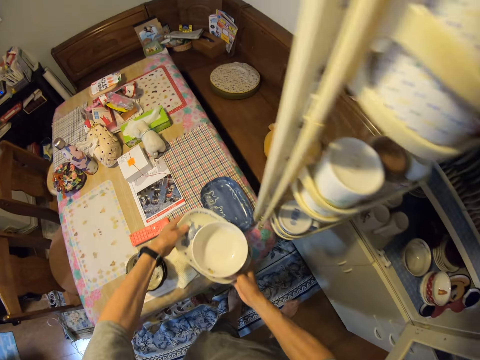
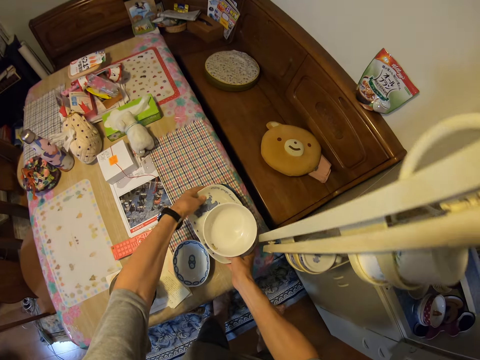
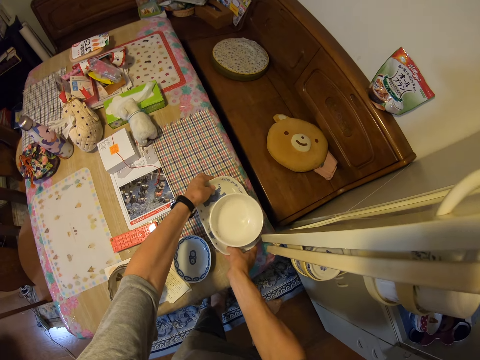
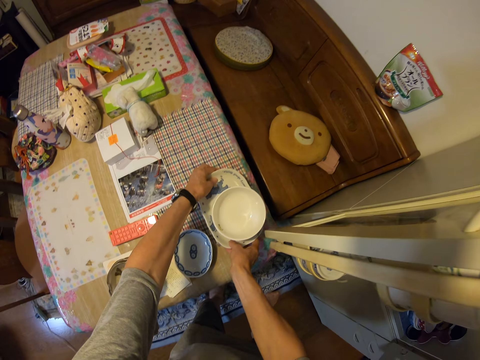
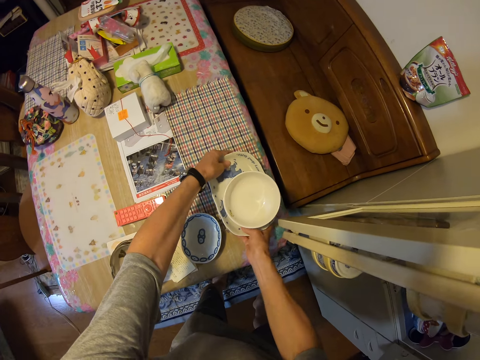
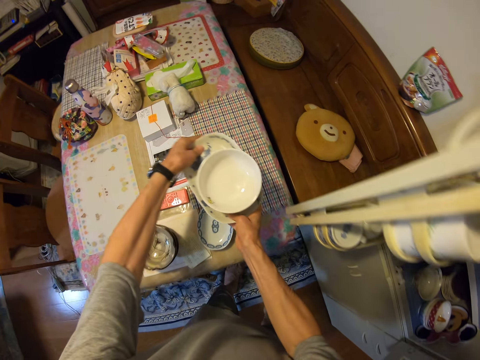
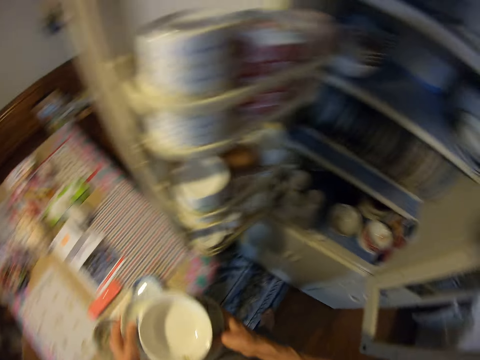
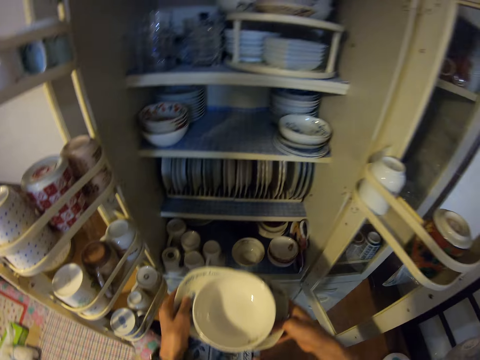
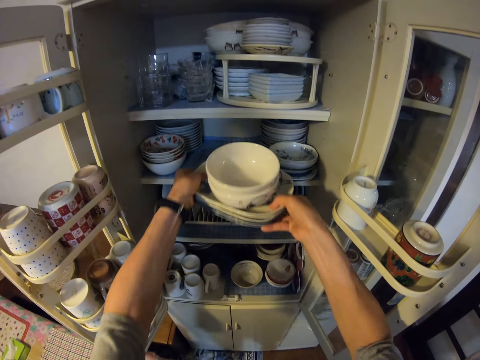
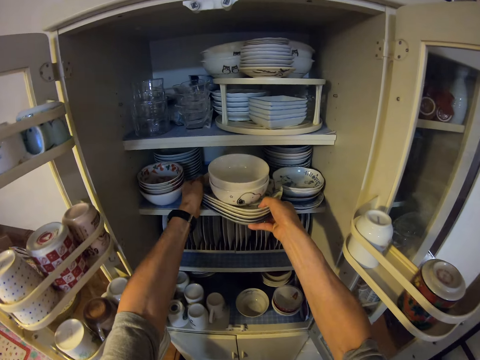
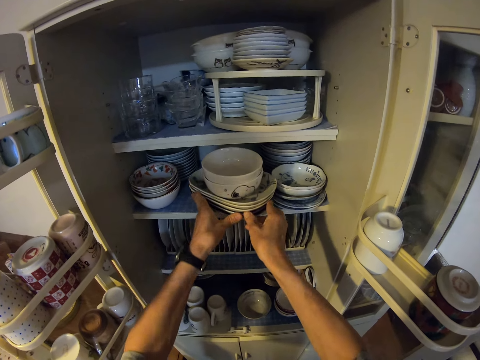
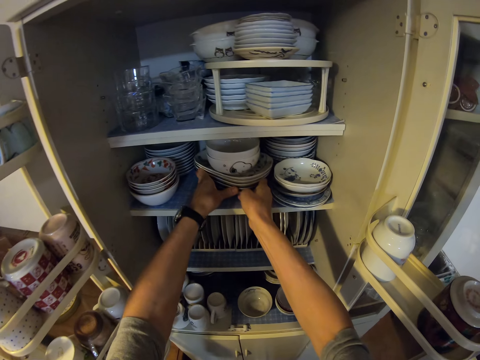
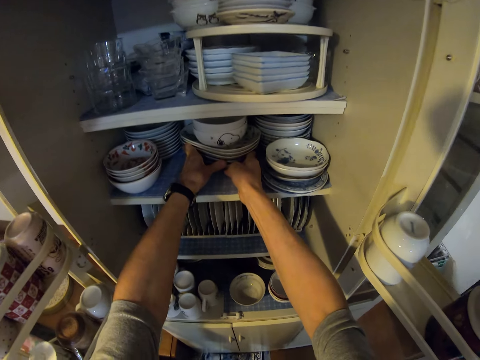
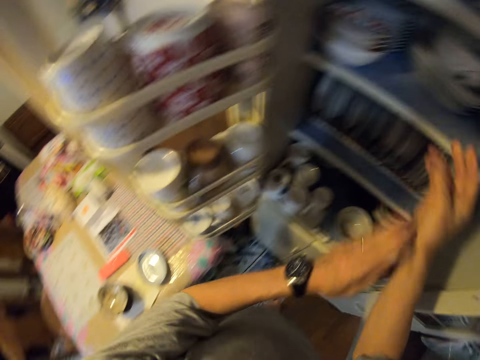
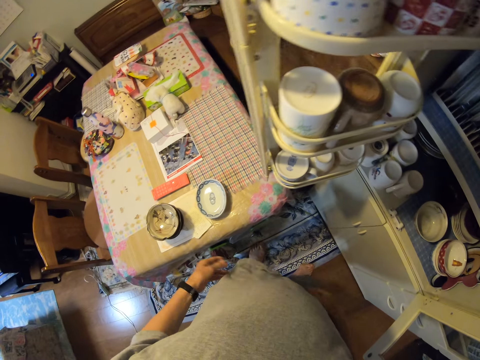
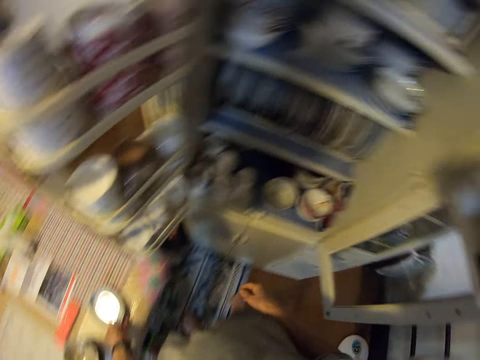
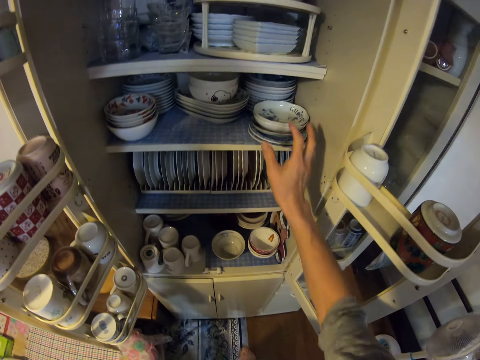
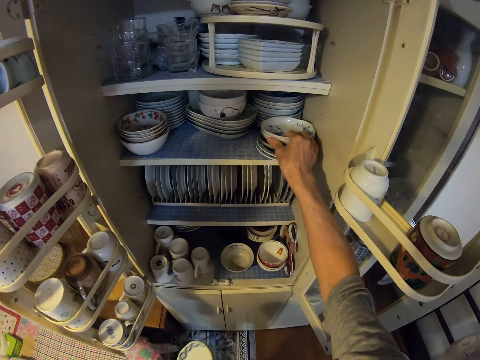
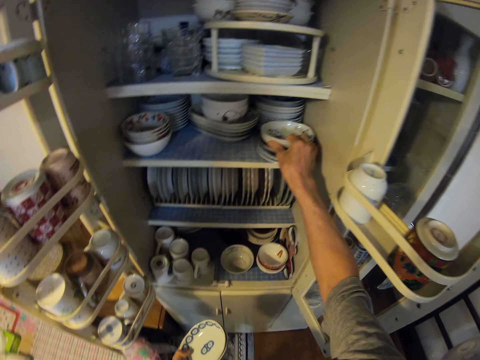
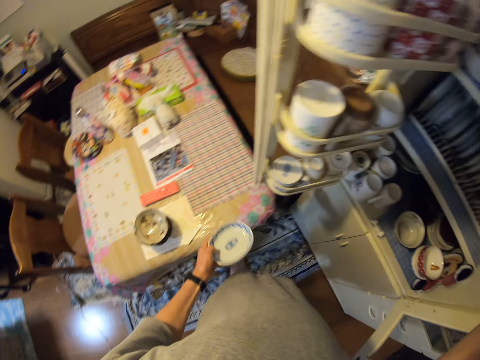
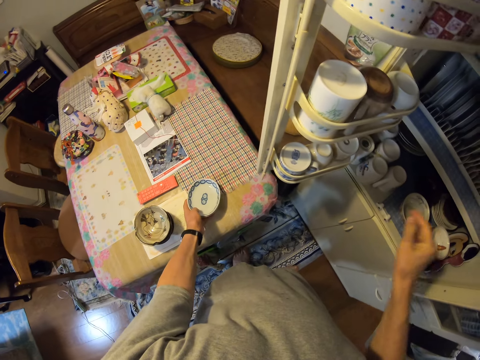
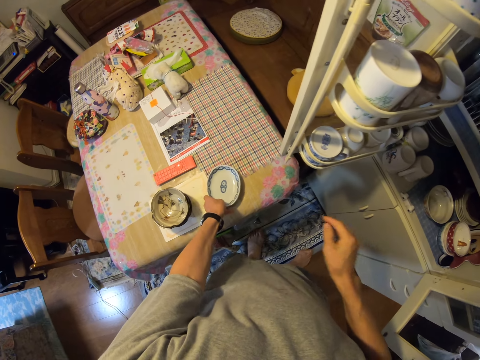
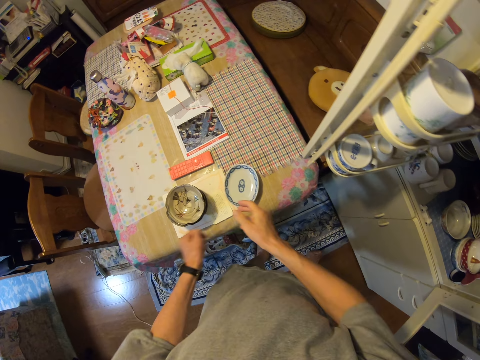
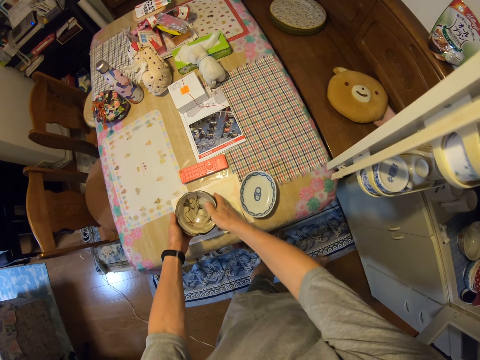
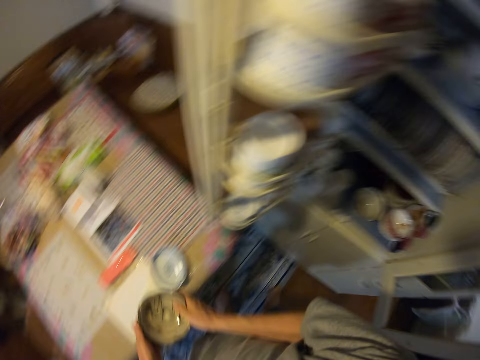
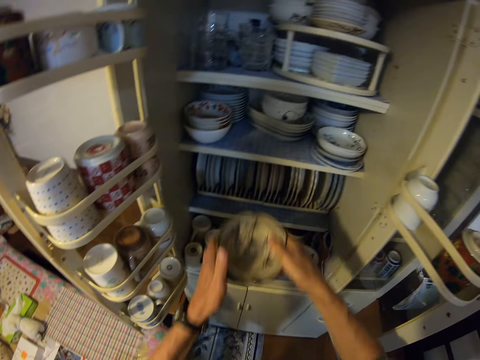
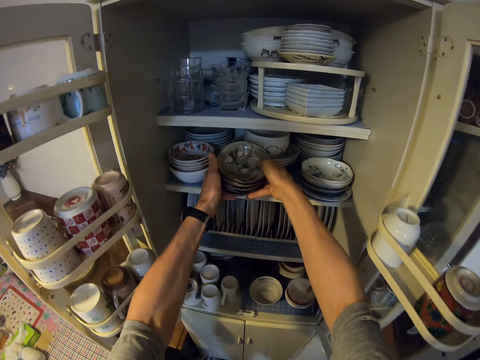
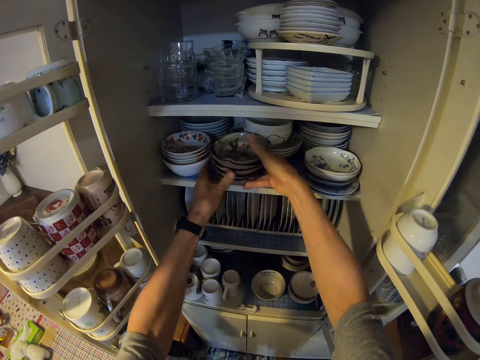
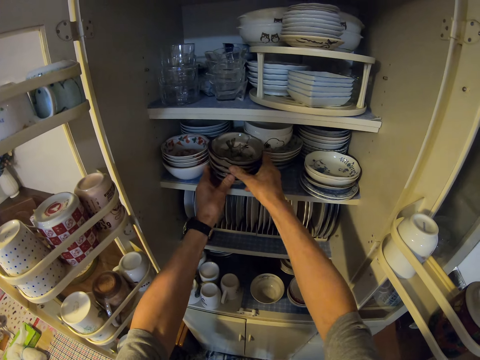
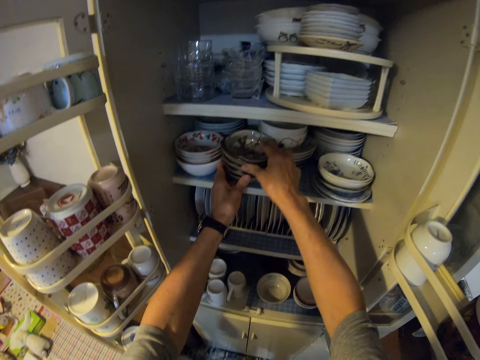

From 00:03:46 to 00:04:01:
The camera wearer drops the plates on another plate on the table. They take the plates from the table and drop the plates in the cabinet. They pick up a side plate. They touch the bowls or plate. They put the side plate on a table. They take the plates or bowls from the table and drop the plates in the cabinet.

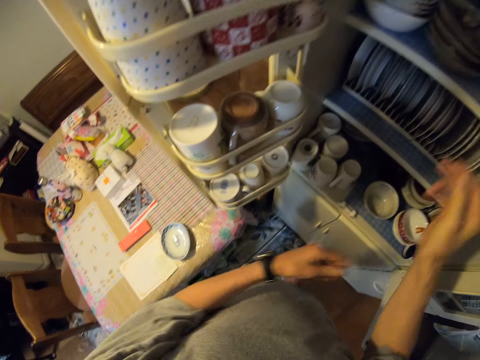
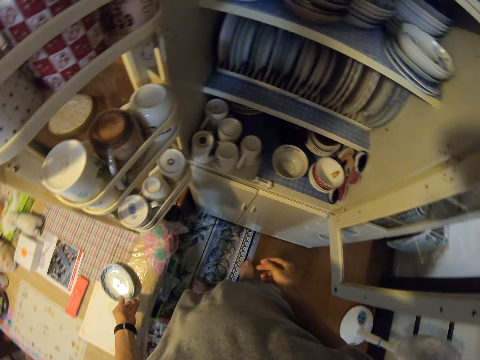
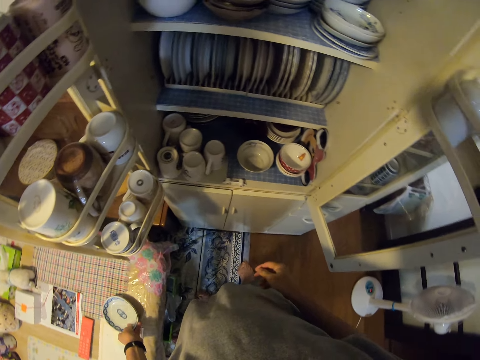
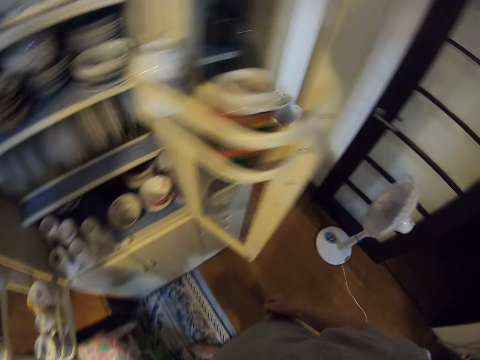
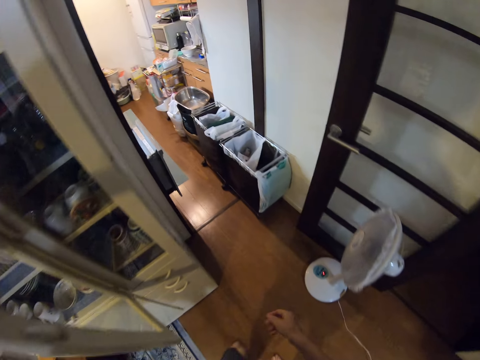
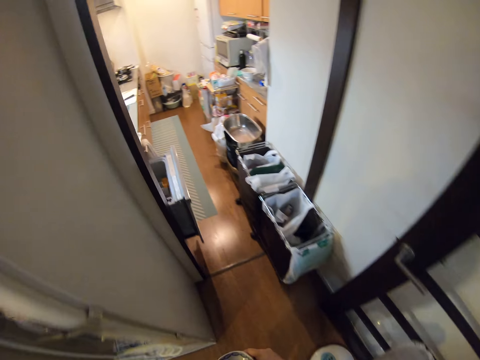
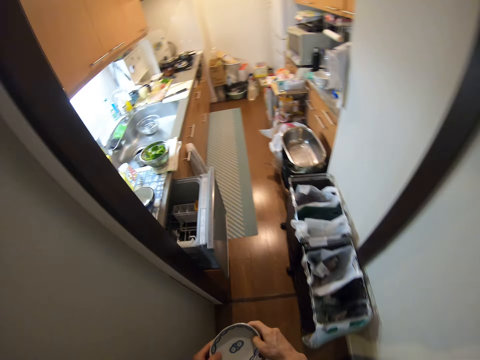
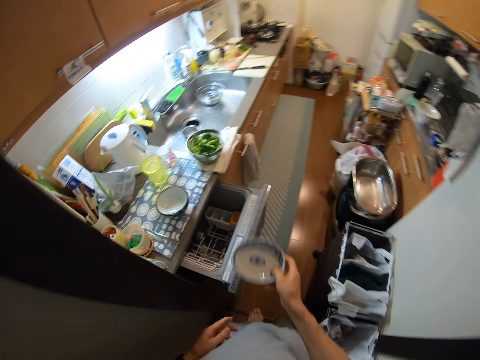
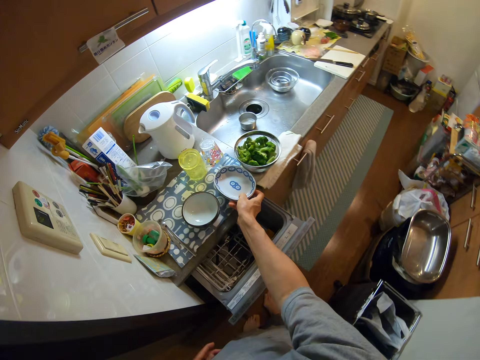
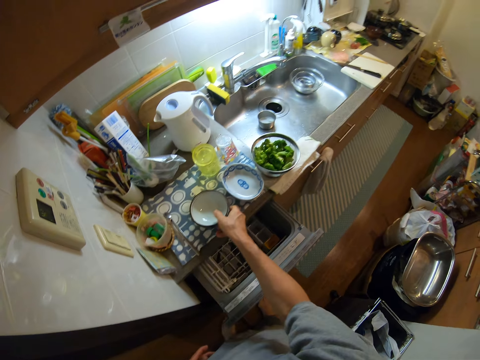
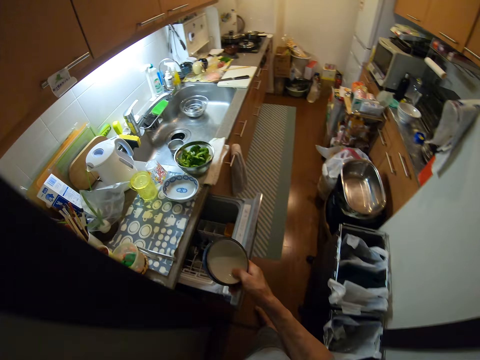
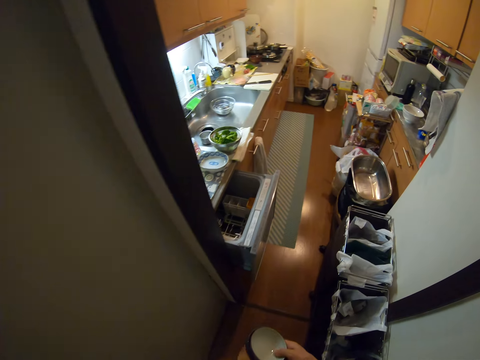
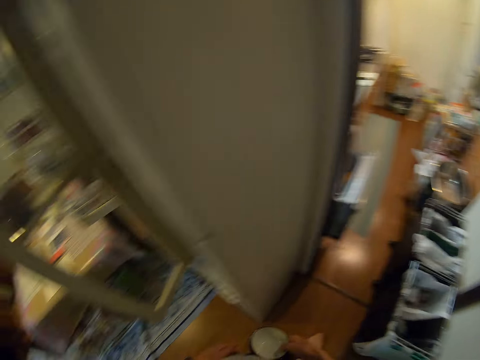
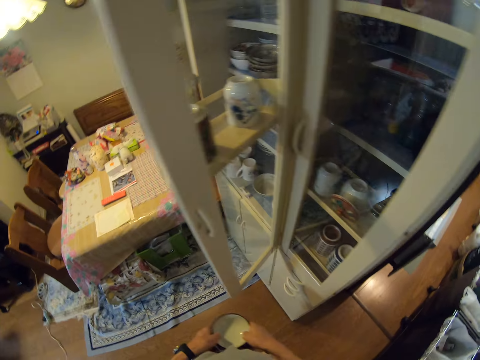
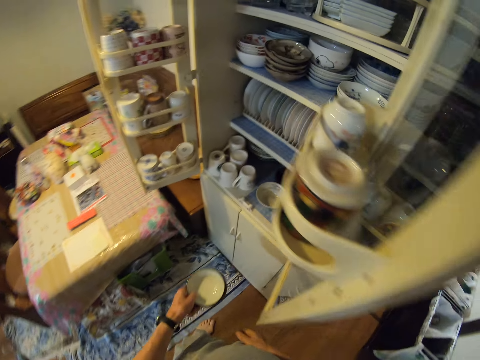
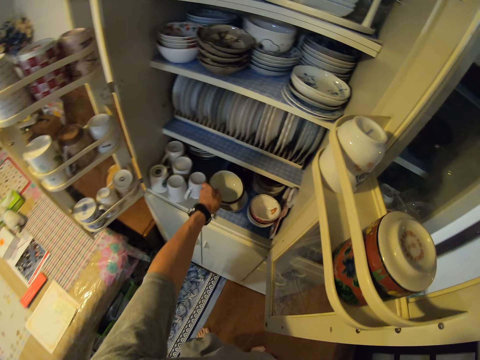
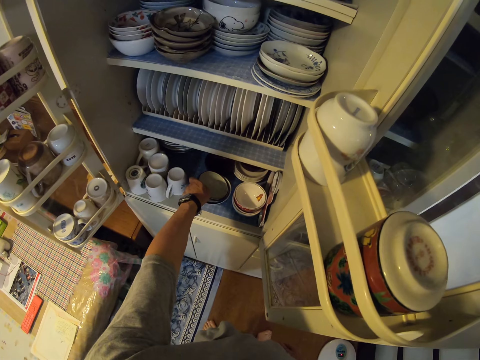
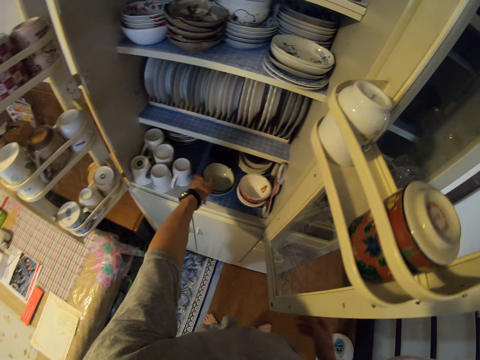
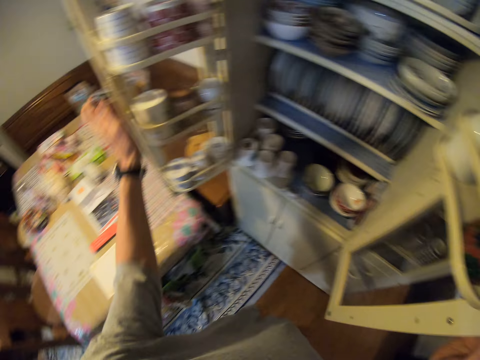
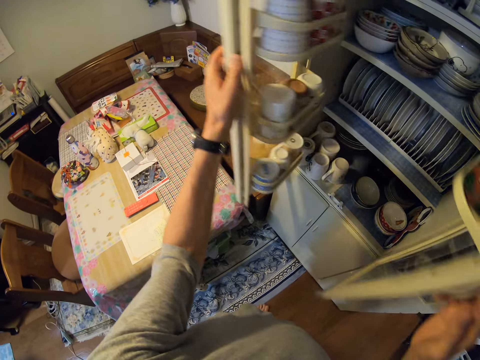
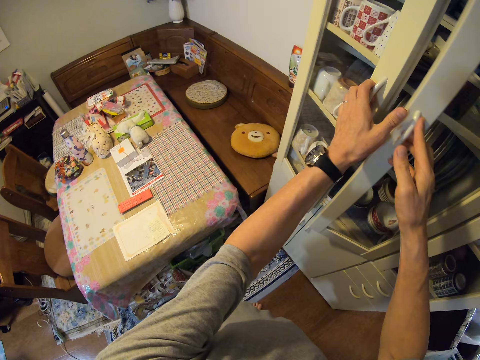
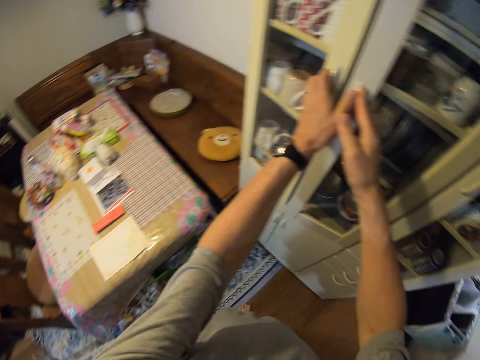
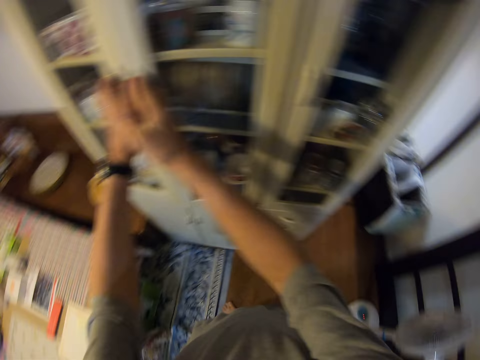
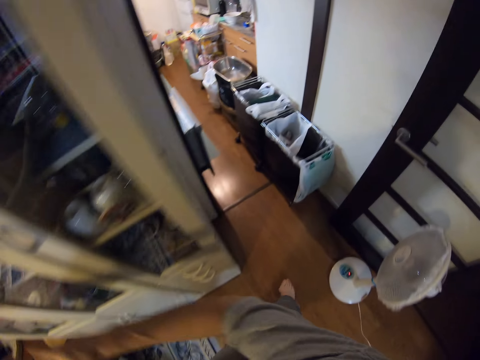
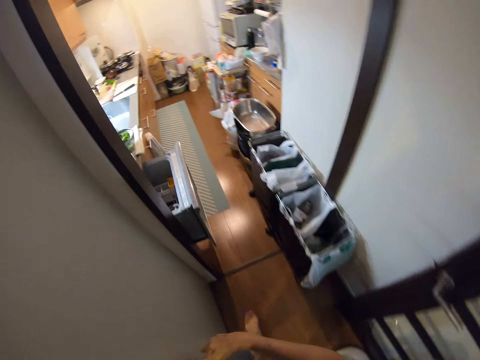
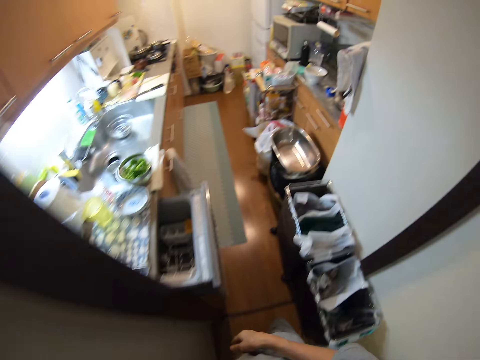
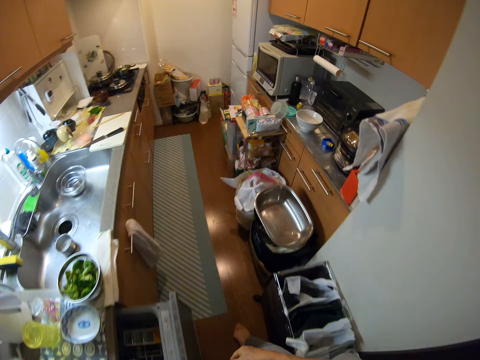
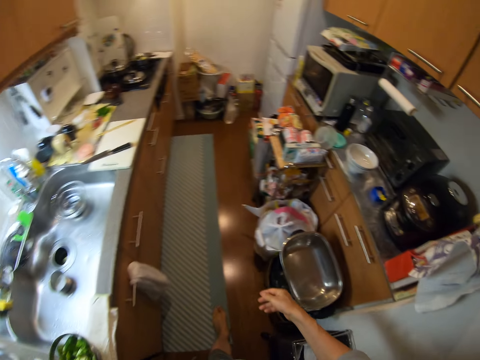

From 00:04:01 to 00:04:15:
The camera wearer takes the side plate from the table. They walk to a kitchen. They drop the plate on the counter. They pick up a bowl. They walk to a dining room. They drop the bowl in a cabinet. They close the cabinet. They walk to the kitchen.
